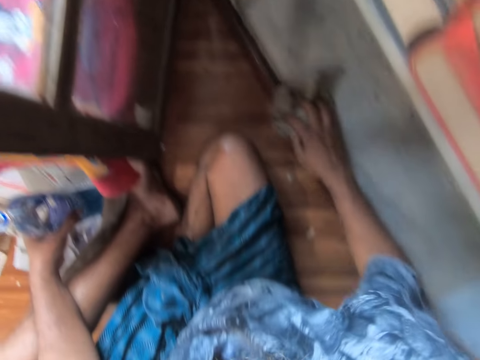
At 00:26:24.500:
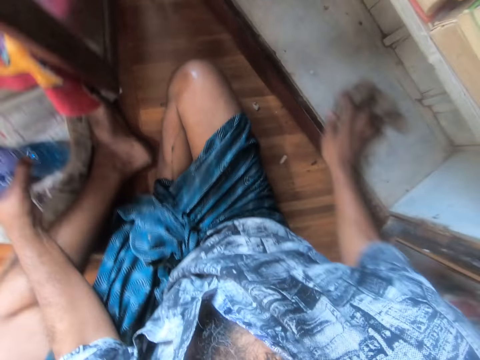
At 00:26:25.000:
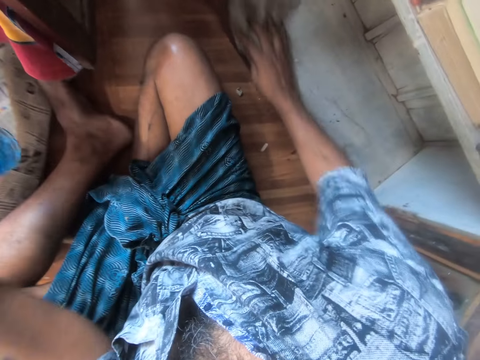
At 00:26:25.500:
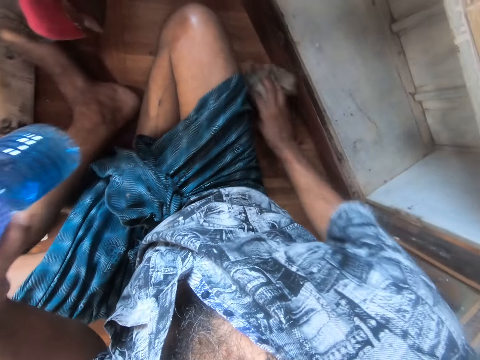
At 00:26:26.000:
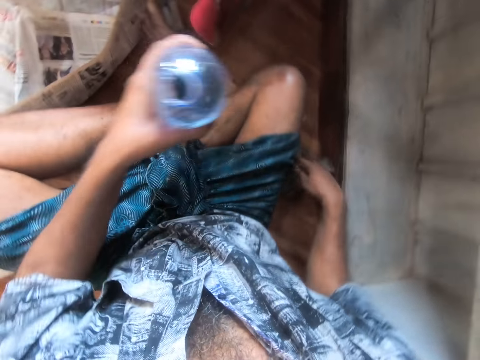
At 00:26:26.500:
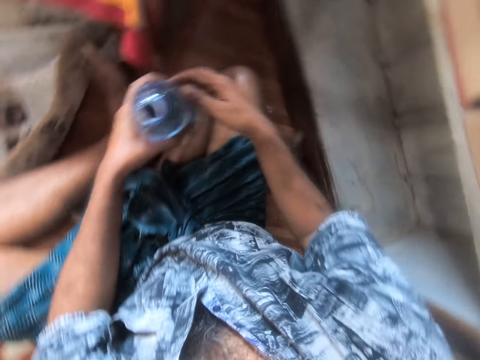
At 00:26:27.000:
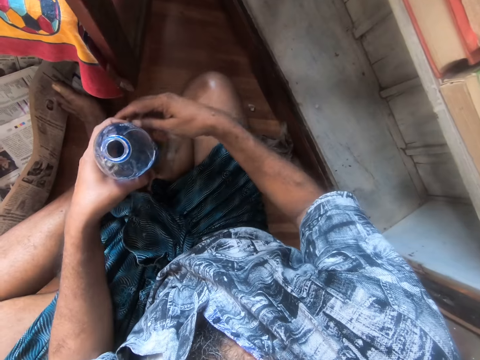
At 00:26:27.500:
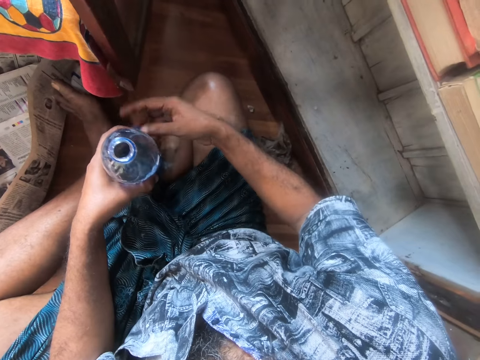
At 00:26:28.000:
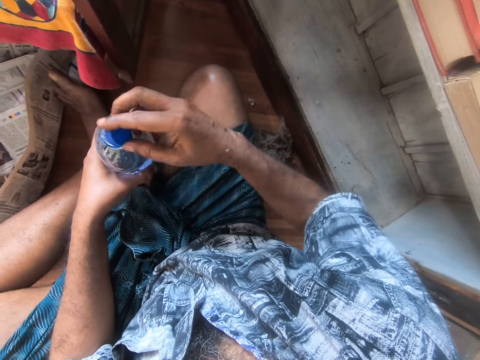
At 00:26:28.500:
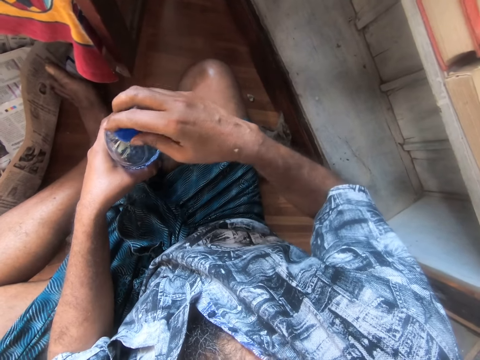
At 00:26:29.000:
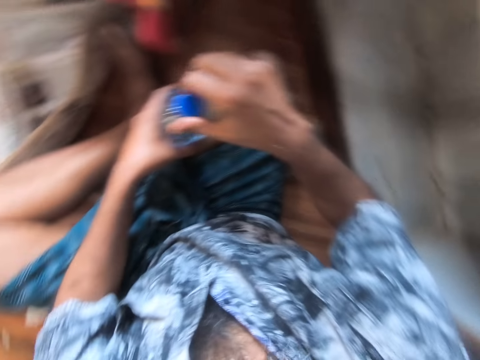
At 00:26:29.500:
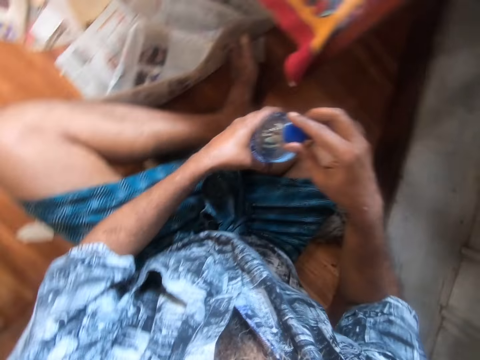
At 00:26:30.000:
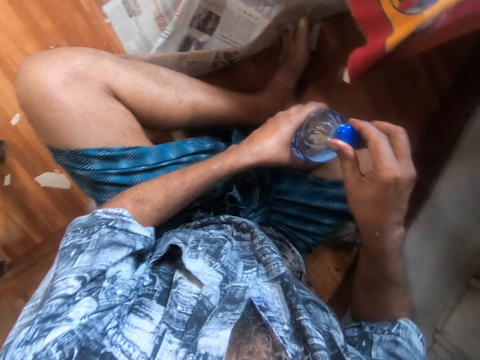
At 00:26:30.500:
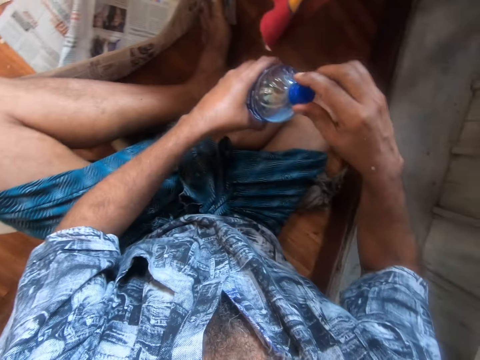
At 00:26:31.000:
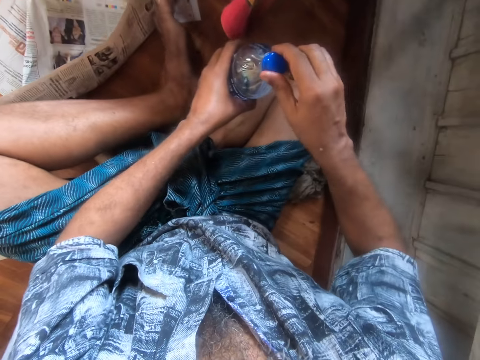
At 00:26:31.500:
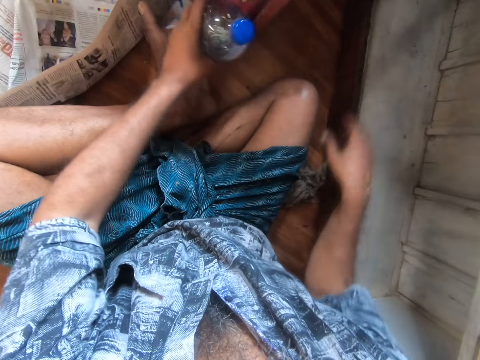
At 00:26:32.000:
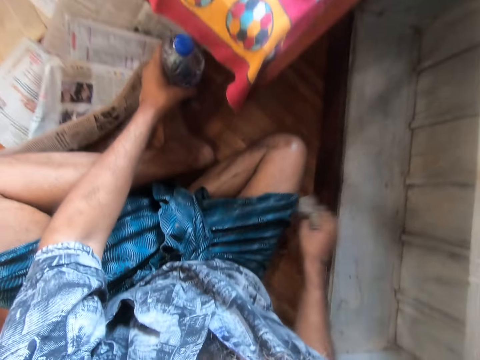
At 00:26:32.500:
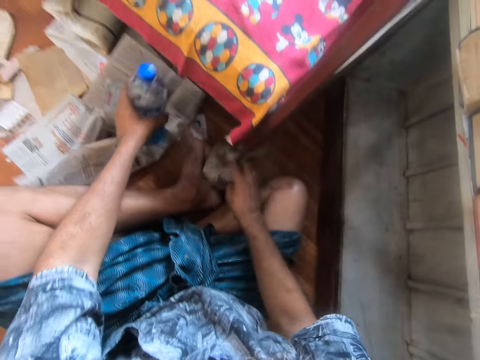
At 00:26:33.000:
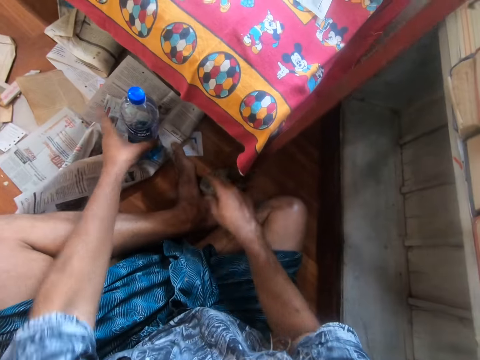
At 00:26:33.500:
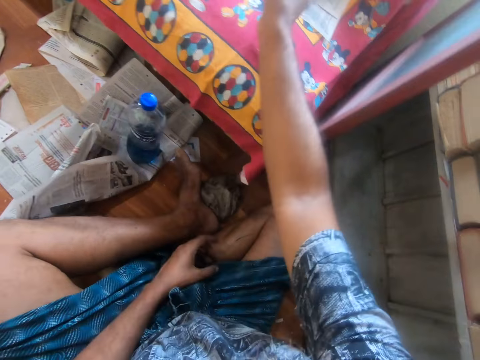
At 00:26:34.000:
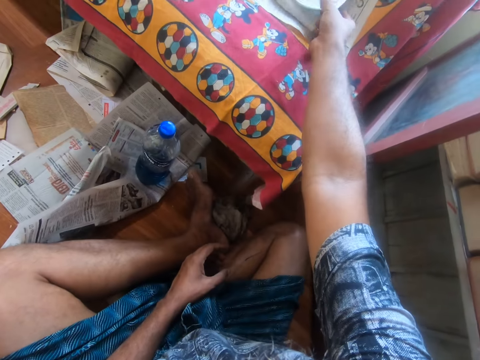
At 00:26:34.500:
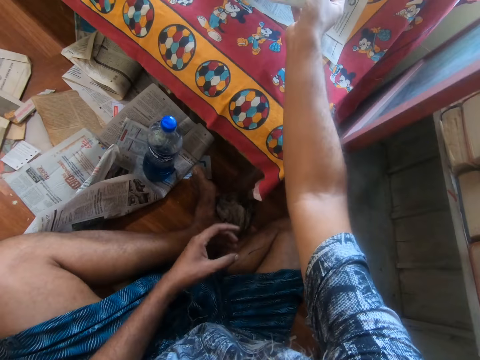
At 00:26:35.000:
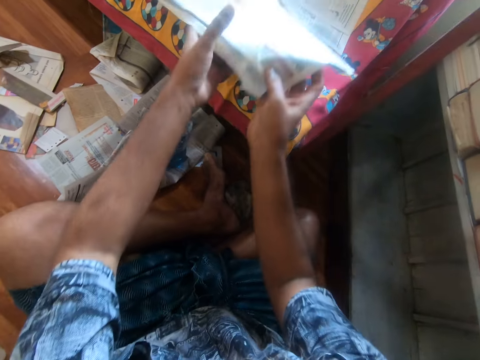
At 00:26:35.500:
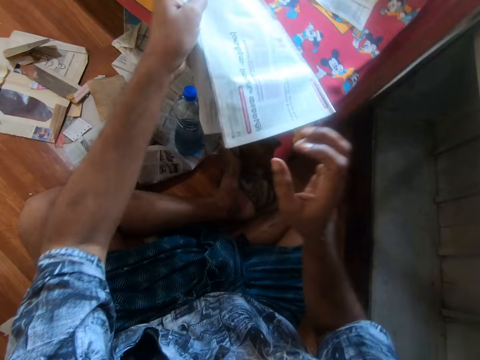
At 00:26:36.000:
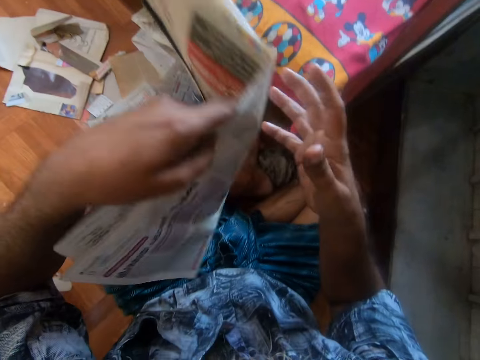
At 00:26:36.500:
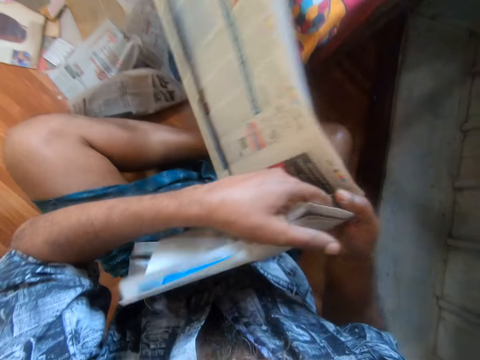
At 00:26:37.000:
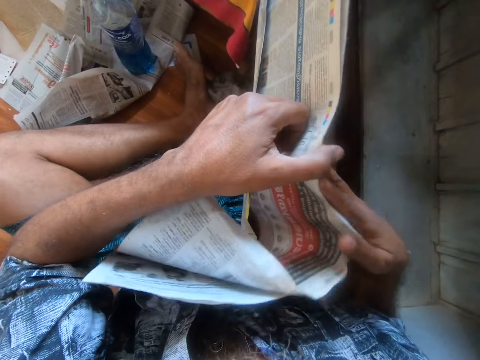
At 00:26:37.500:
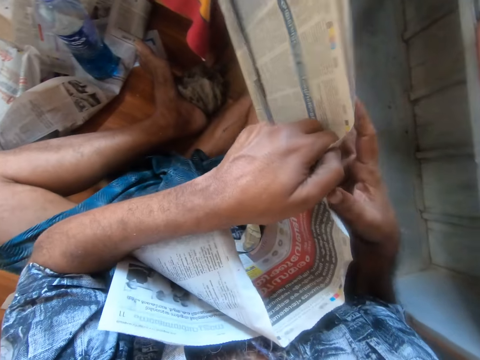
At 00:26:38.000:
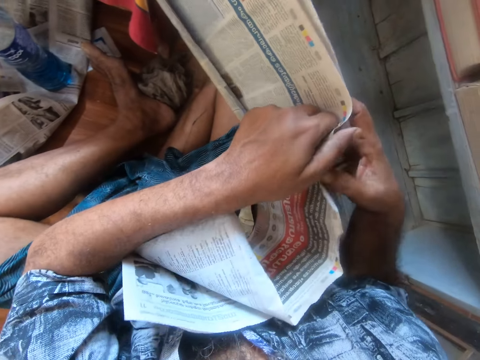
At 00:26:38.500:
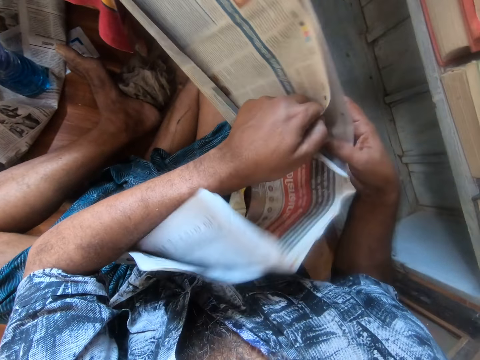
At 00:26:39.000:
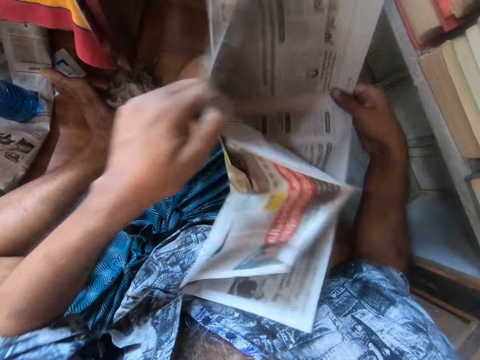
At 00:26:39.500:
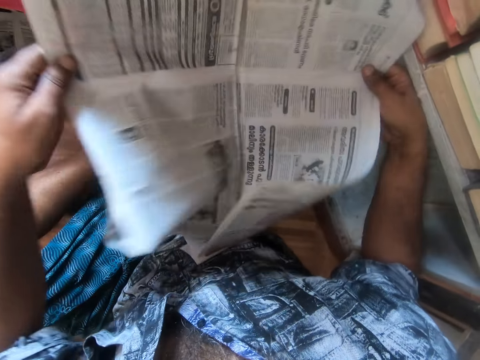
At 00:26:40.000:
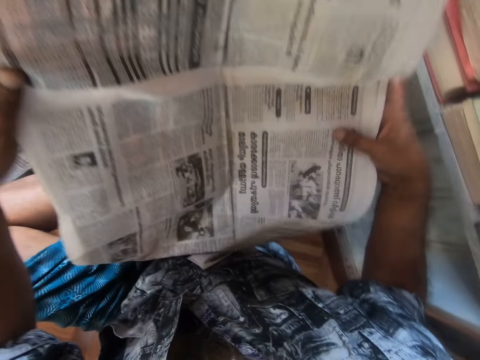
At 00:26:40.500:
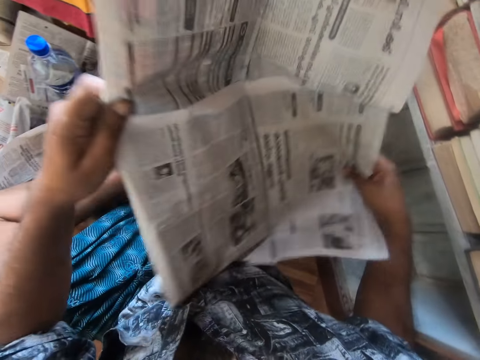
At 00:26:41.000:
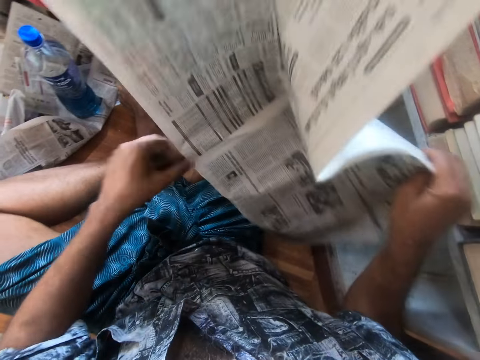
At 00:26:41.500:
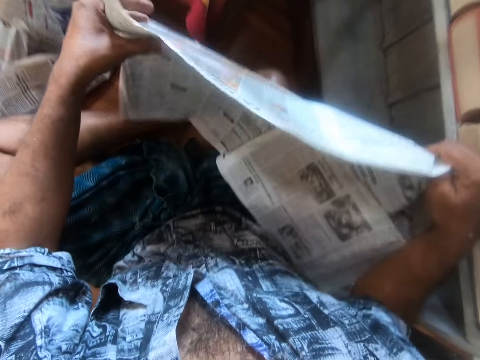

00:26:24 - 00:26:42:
The camera wearer puts the piece of cloth on the floor. He places the lid on the other hand. He closes the bottle of water with the lid. He picks up the piece of cloth from the floor with his right hand. He places the bottle on the floor. He puts down the piece of cloth. He removes the papers from the book shelf. He places the paper on the other hand. He unfolds the paper with his hands.

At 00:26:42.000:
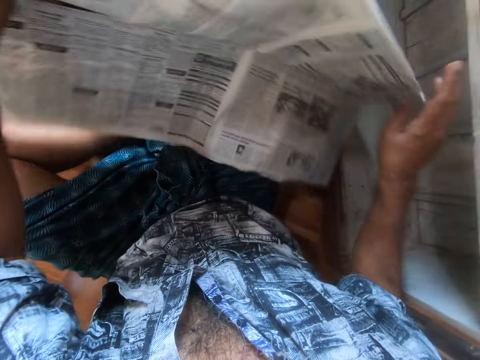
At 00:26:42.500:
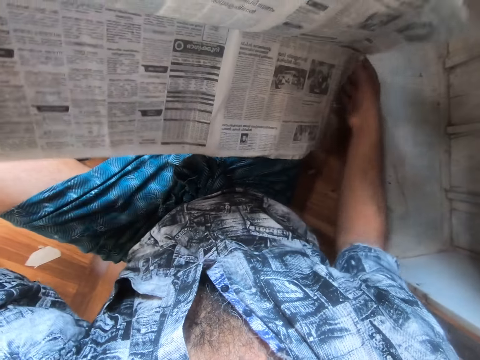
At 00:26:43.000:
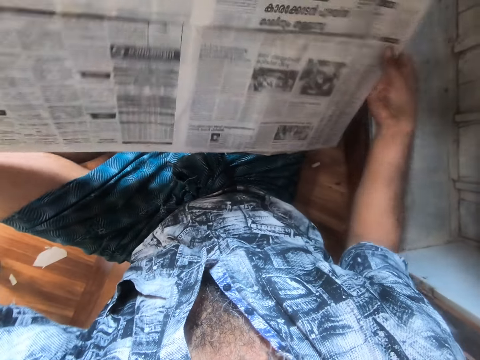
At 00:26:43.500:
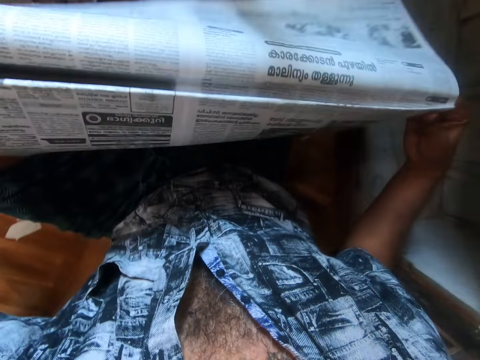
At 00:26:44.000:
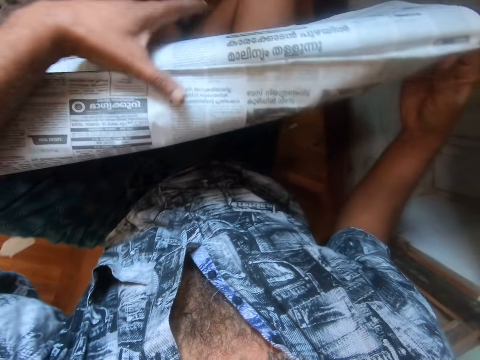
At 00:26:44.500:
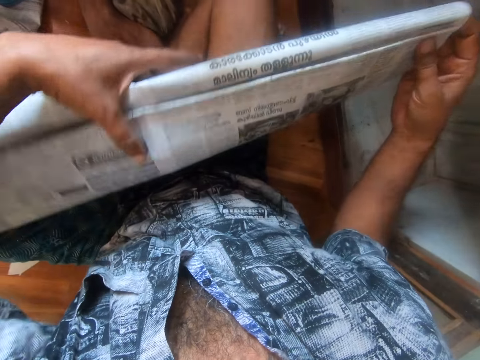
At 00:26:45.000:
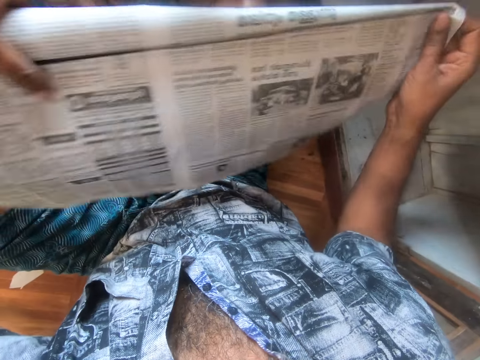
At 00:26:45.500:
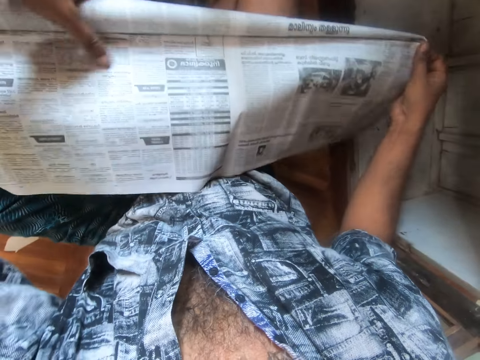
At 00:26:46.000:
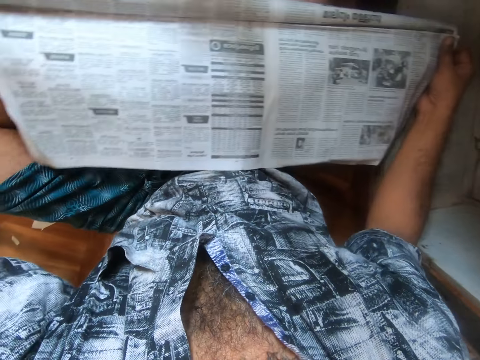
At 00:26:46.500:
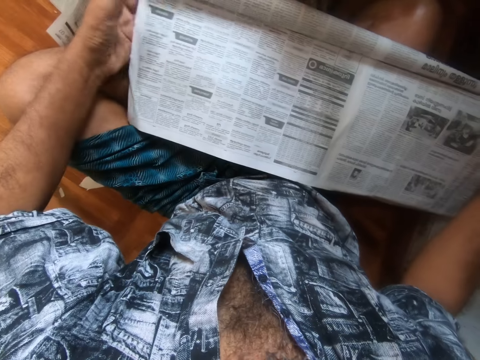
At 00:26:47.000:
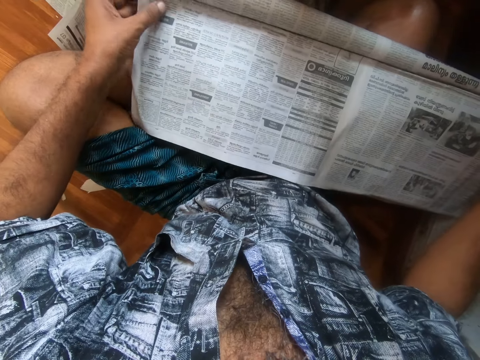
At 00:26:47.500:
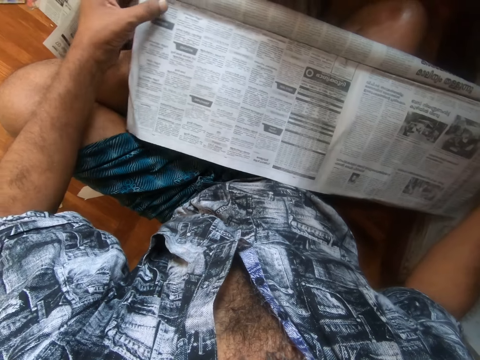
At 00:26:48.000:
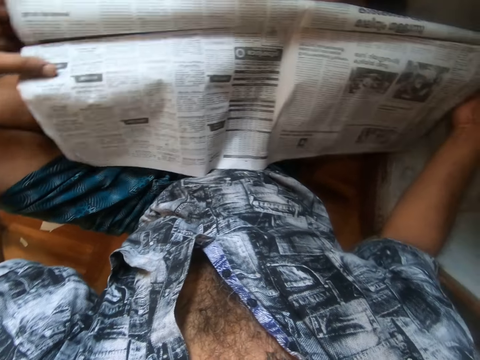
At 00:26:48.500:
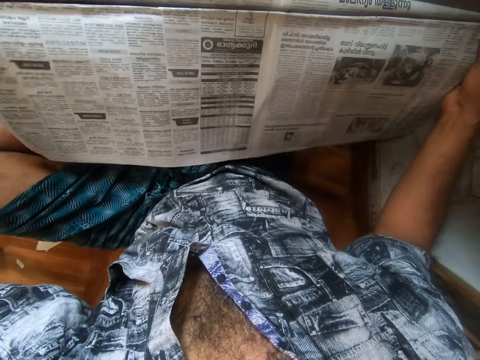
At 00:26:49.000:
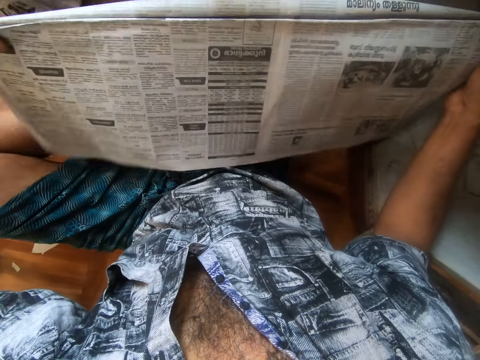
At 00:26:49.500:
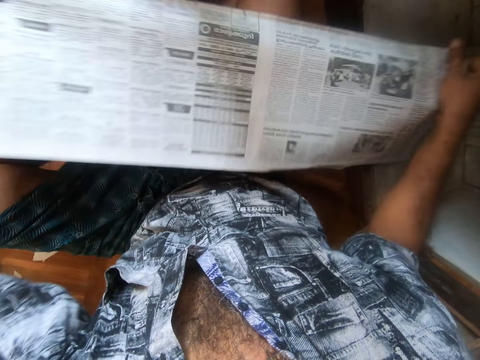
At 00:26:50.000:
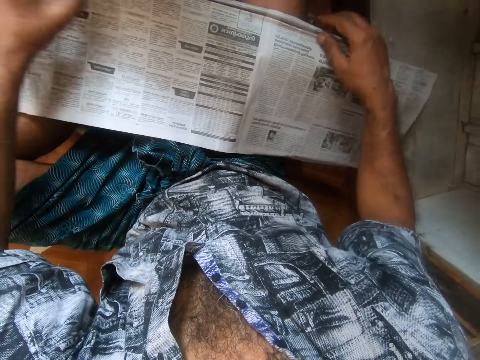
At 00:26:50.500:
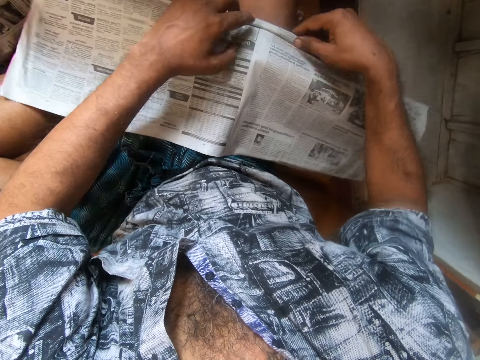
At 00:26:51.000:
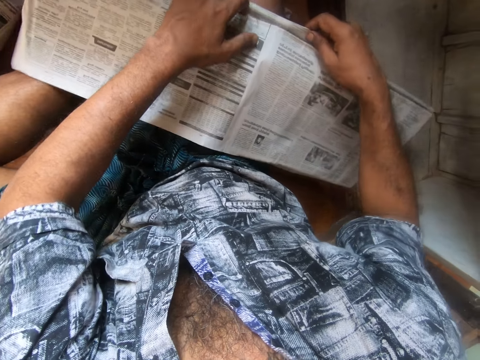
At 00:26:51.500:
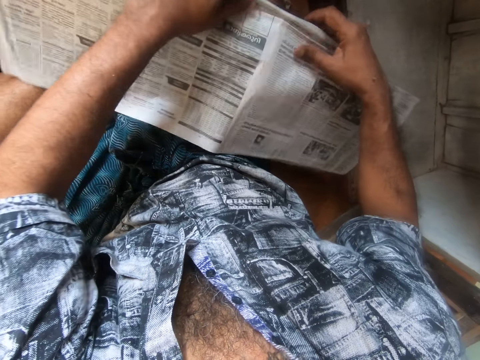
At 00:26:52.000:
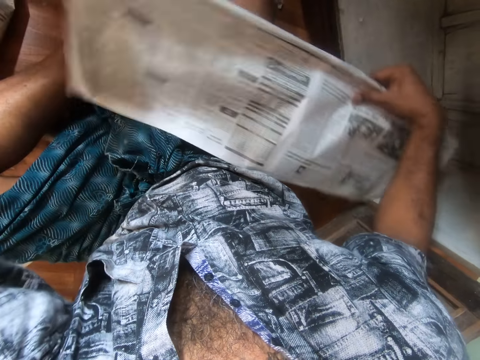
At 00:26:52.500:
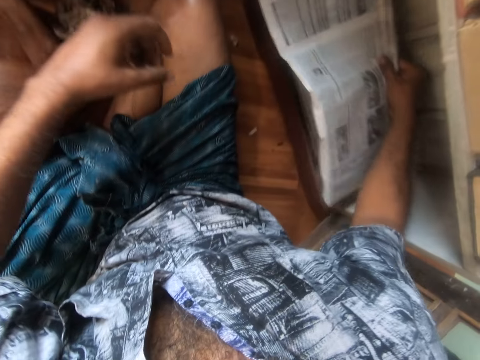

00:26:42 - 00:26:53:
The camera wearer folds the paper with his hands. He stares at the paper. He adjusts the paper with his hands.
